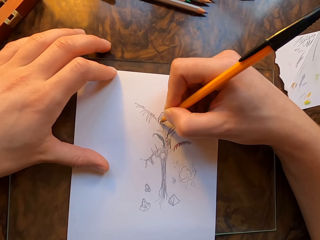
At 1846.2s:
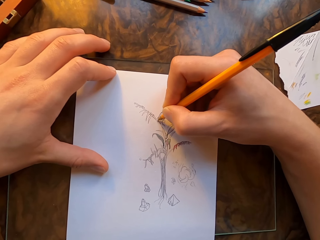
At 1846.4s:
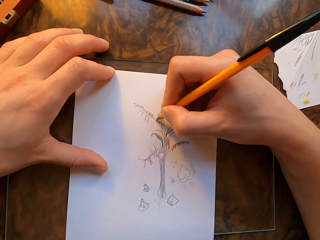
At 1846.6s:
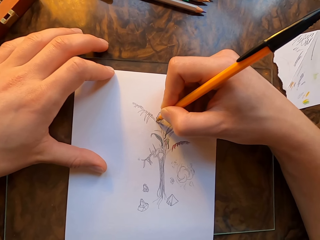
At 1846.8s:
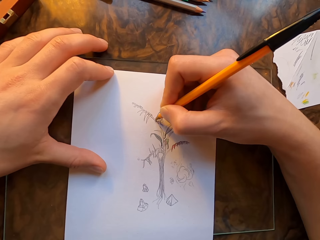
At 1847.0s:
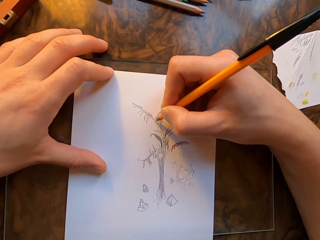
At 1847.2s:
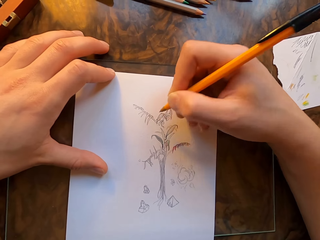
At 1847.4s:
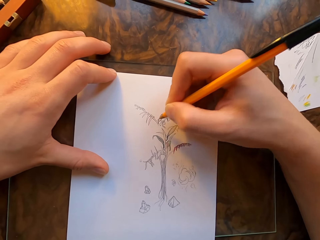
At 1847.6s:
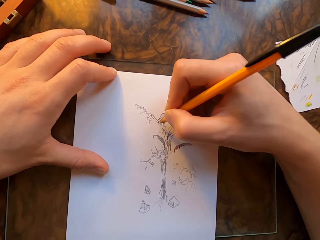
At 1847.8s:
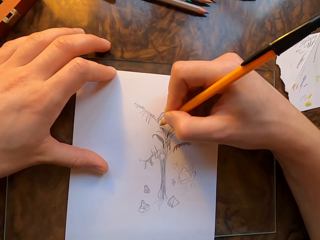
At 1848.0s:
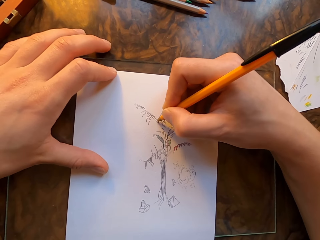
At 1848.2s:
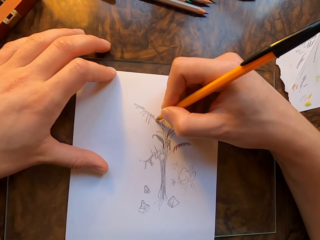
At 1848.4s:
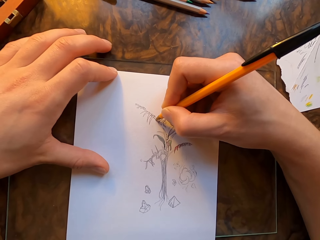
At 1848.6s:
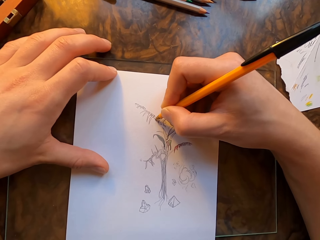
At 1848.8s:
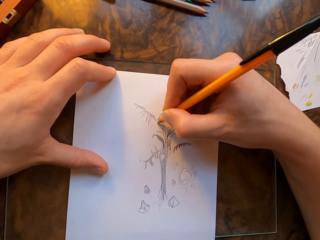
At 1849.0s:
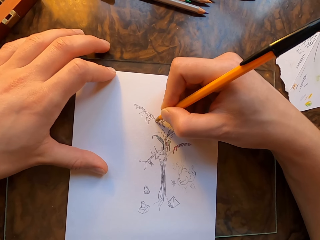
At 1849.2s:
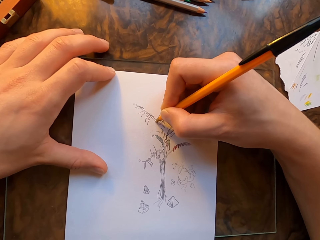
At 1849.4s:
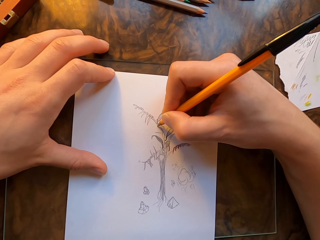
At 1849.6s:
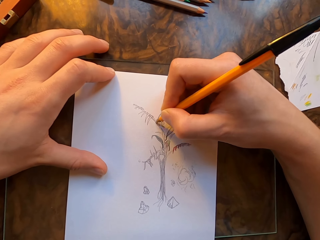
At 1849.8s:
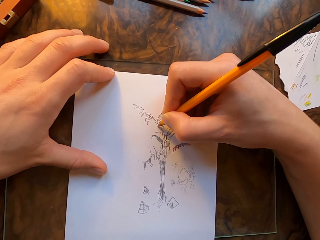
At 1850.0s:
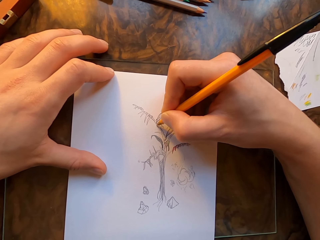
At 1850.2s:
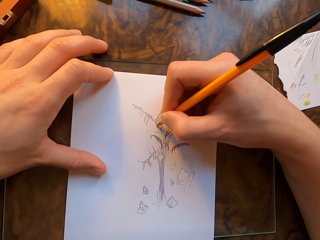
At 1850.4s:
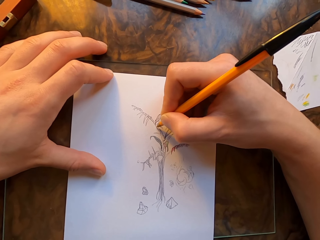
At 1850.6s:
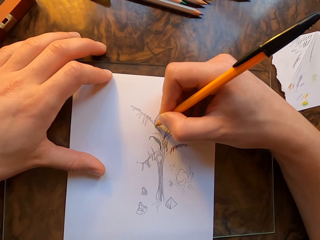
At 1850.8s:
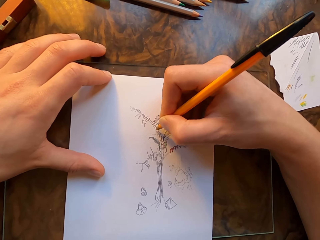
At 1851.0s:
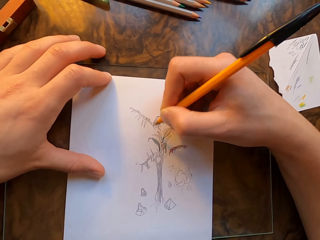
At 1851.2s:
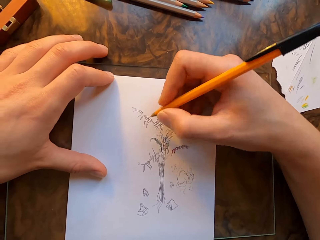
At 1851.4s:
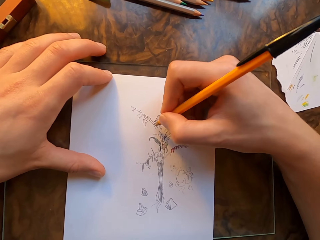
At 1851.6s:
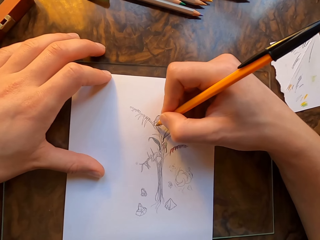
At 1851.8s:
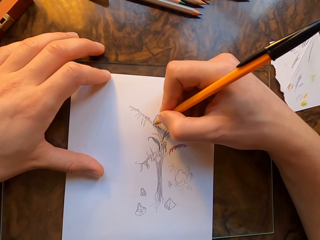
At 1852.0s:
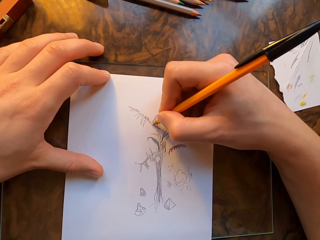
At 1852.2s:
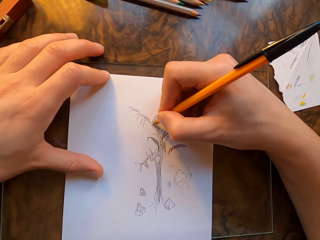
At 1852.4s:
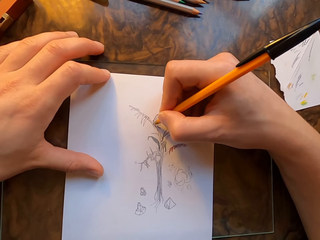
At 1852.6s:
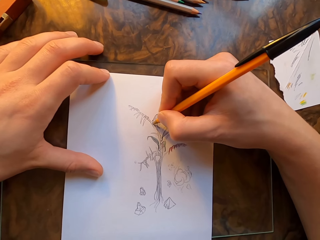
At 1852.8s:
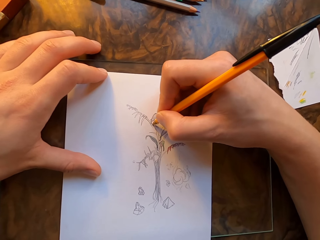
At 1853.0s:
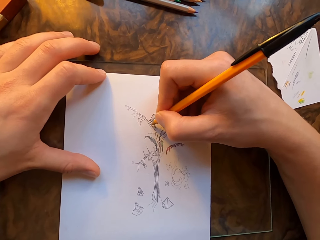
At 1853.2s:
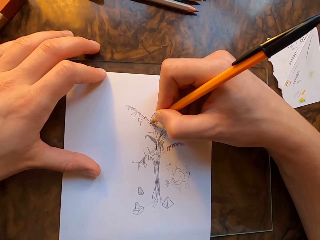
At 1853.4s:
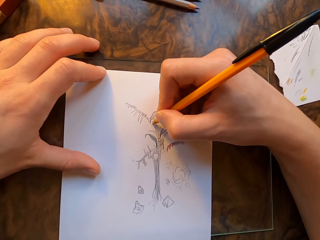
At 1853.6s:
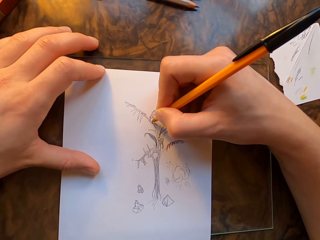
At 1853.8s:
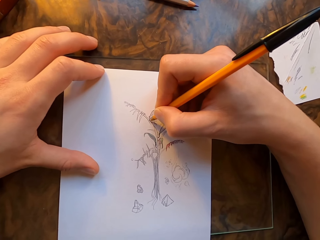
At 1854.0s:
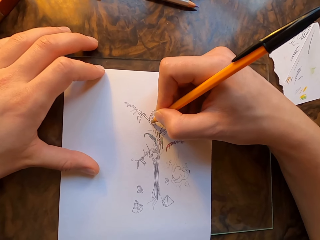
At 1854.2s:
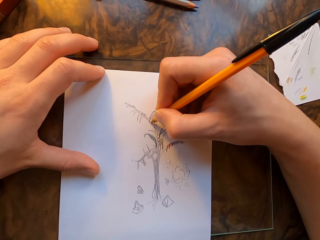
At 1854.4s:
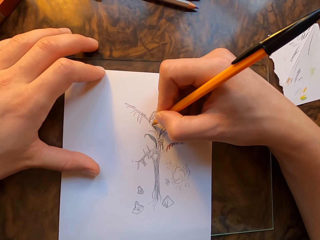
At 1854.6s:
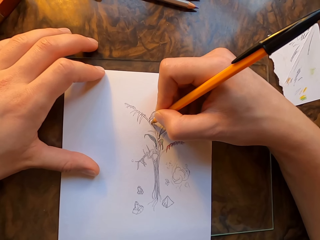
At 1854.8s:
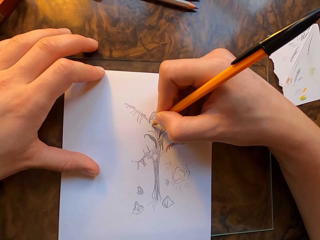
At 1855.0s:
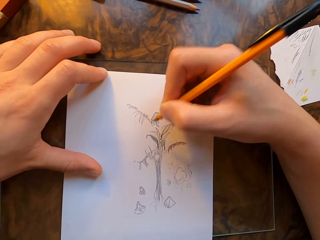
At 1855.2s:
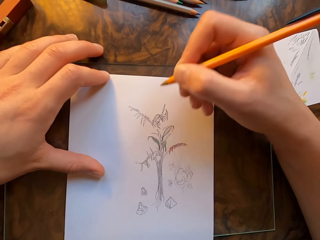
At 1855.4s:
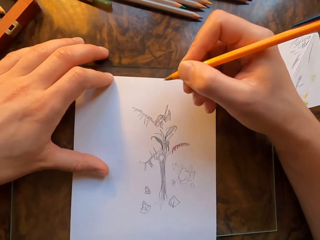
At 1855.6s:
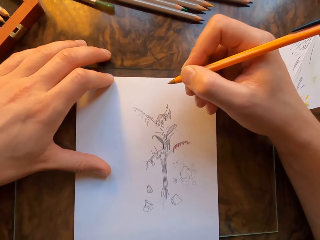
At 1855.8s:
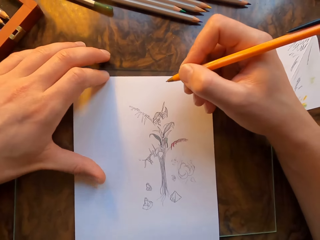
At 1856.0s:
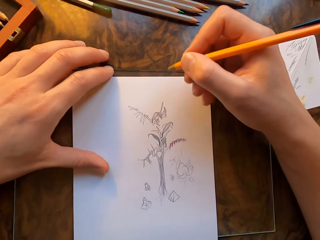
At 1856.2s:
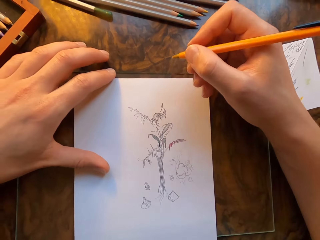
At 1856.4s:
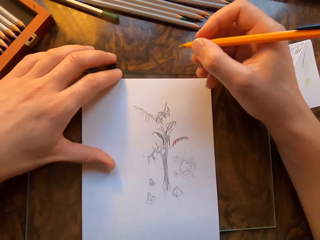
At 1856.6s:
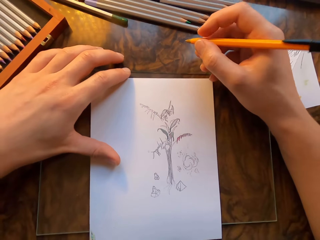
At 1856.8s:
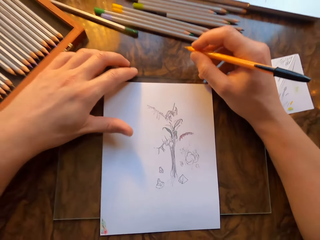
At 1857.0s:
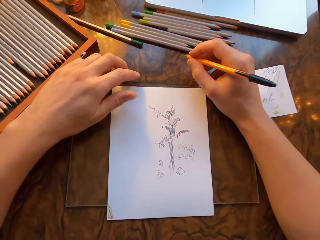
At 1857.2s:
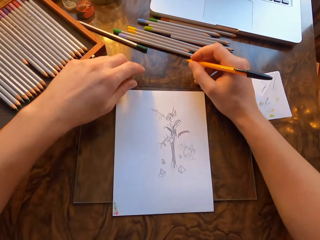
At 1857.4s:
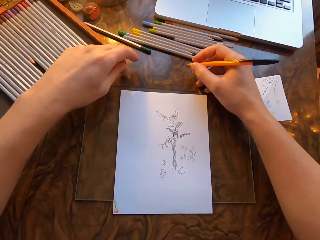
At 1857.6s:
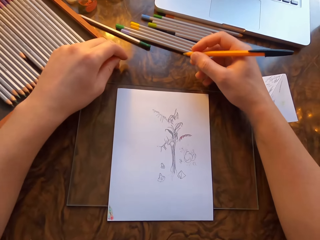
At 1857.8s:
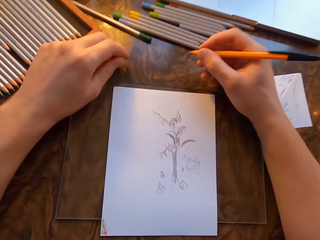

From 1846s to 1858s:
The camera wearer pushes the glass on the table.

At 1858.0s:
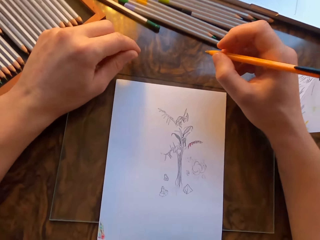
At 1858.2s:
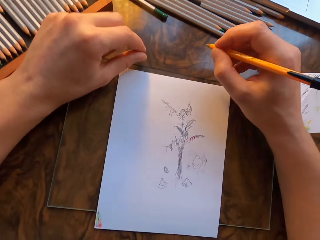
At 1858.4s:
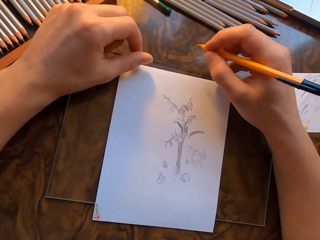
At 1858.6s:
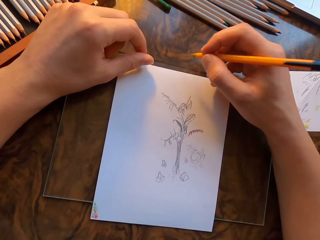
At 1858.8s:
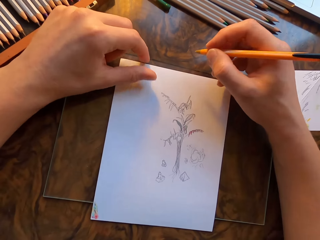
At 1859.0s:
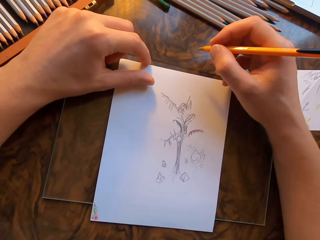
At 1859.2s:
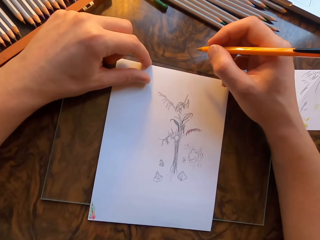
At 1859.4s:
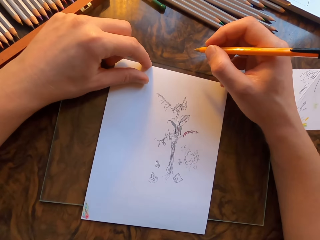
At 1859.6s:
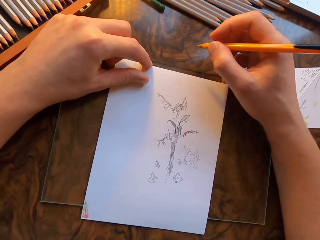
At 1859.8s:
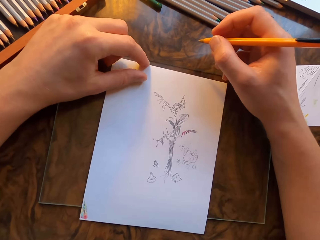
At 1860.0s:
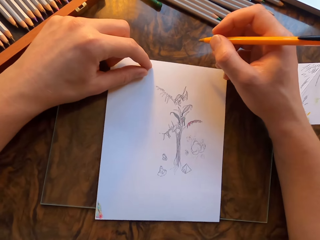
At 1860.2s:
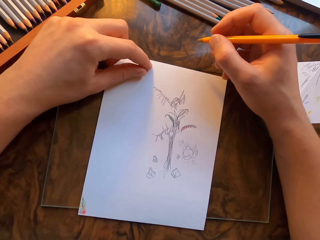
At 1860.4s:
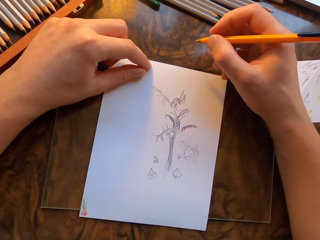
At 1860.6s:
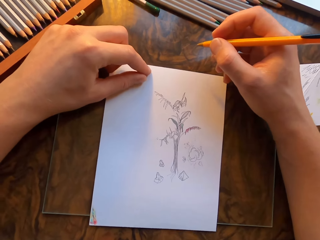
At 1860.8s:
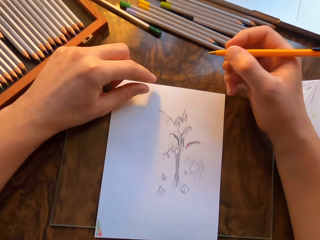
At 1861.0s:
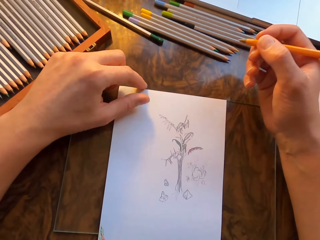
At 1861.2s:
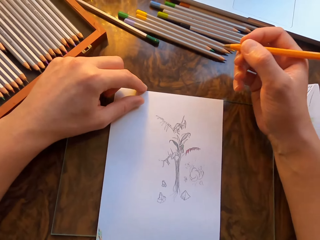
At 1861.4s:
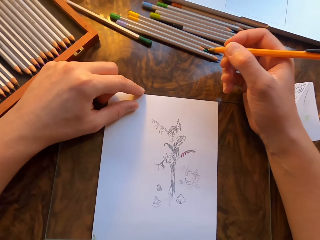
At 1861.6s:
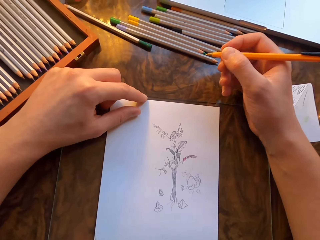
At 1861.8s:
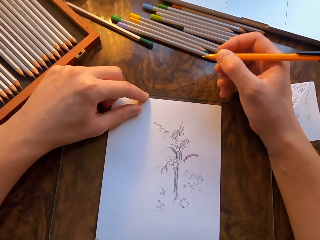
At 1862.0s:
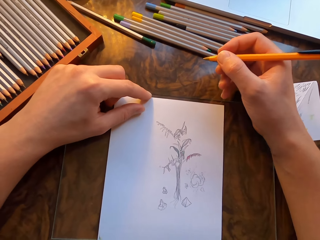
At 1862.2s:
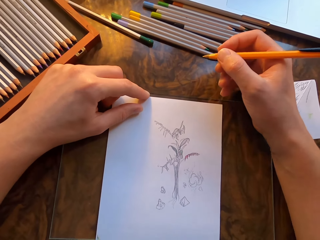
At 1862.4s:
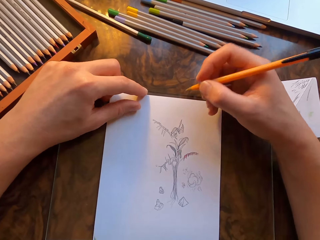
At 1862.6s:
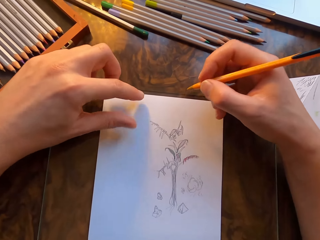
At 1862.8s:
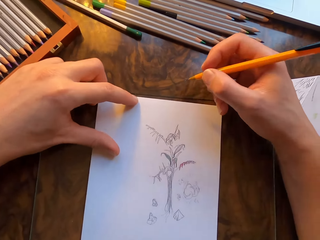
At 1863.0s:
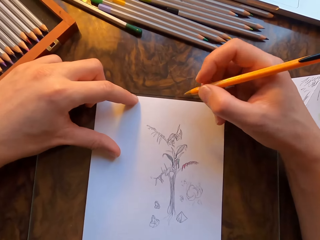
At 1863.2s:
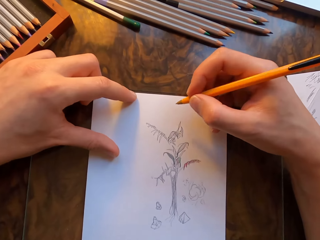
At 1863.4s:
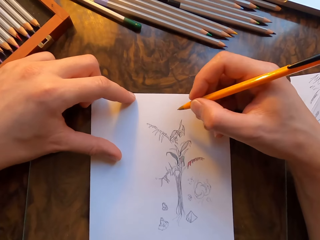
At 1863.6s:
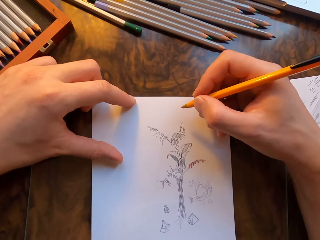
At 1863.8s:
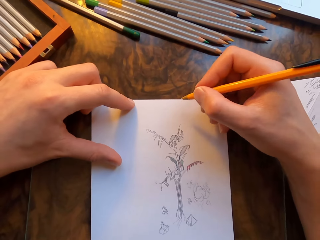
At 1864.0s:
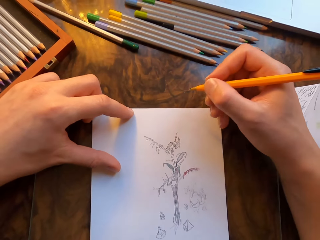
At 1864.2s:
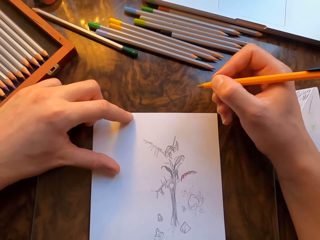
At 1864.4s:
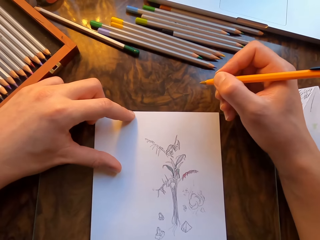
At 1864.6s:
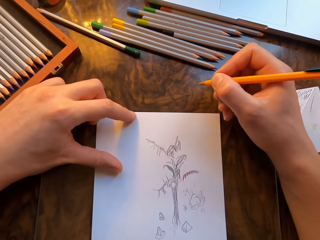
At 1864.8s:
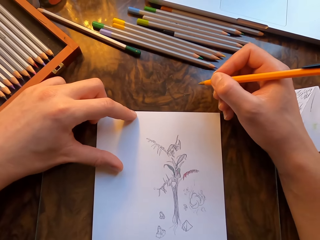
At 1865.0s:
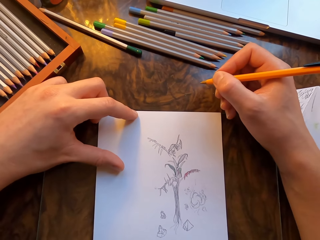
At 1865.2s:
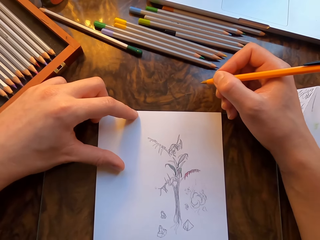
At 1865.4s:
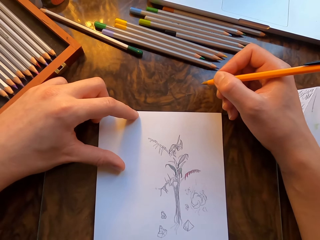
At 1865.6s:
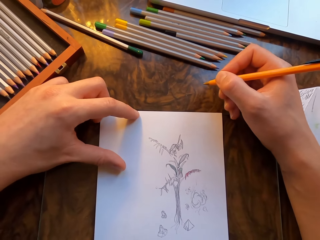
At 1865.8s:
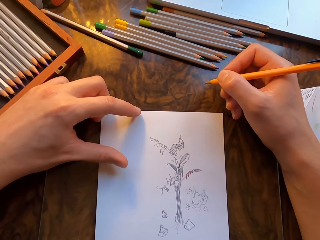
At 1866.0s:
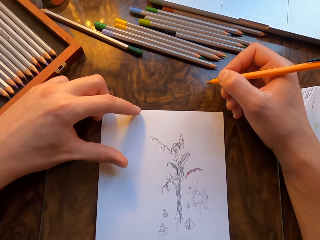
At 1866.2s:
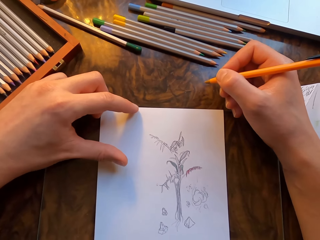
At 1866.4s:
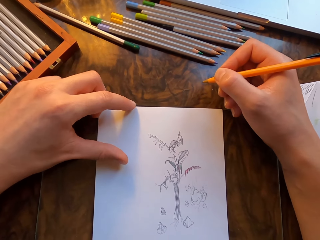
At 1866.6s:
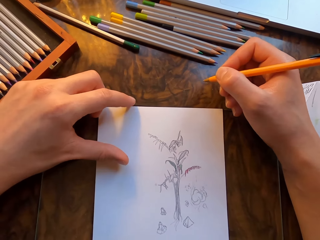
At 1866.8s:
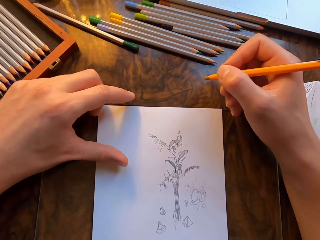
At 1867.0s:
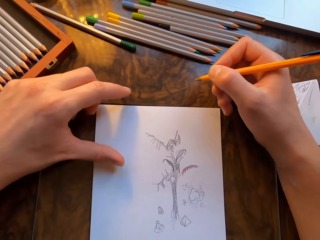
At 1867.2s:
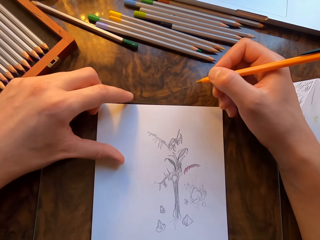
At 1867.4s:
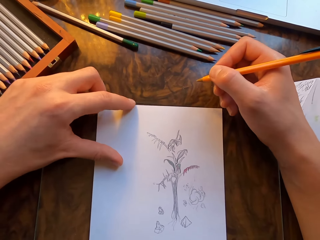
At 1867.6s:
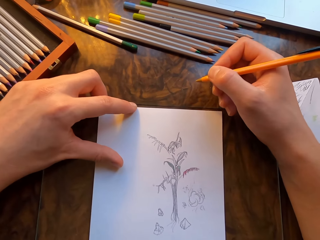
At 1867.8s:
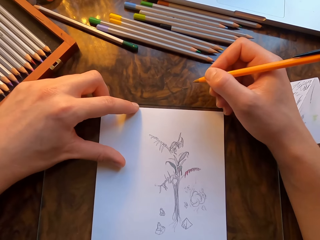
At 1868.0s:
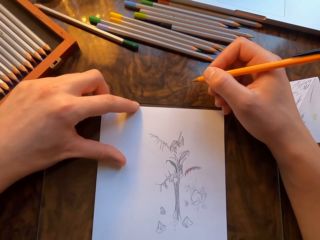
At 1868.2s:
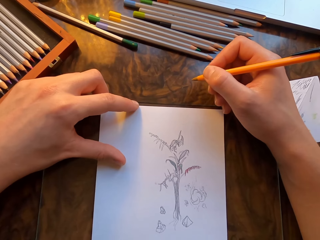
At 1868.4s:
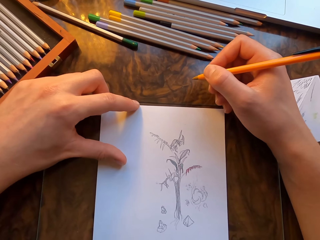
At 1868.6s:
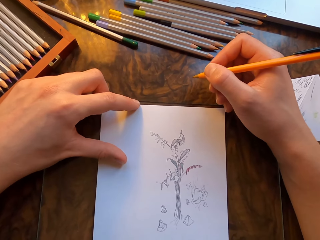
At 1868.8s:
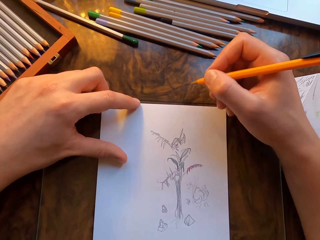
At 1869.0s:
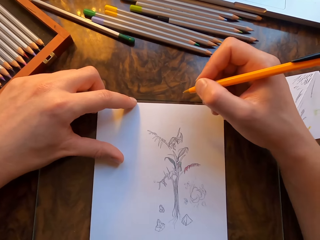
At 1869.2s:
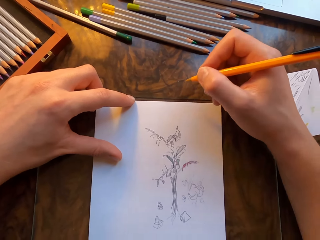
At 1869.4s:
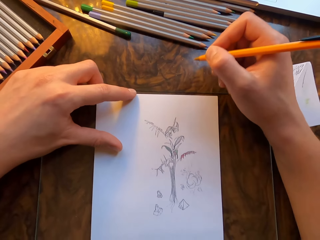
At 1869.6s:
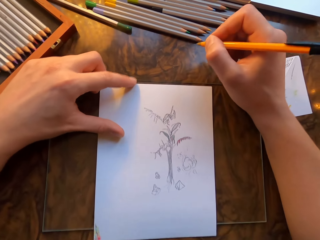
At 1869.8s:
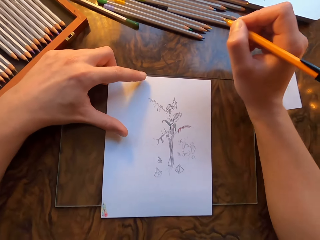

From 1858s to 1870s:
The camera wearer moves the paper. He moves his right hand. He moves the paper.
